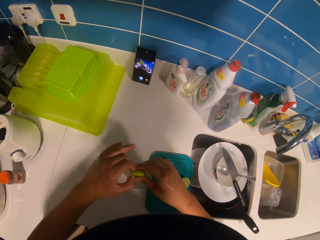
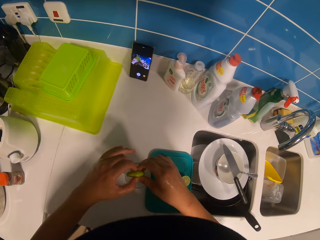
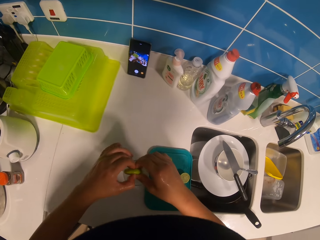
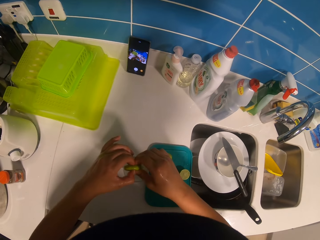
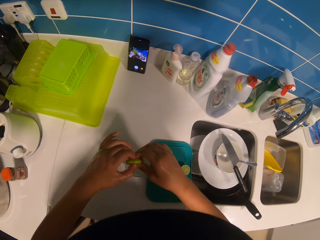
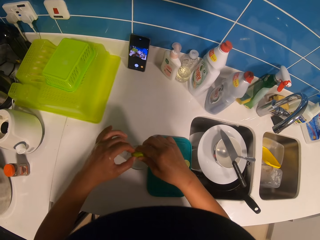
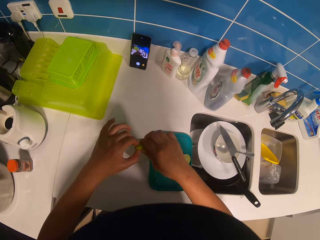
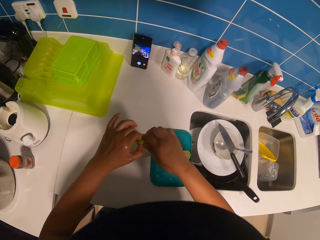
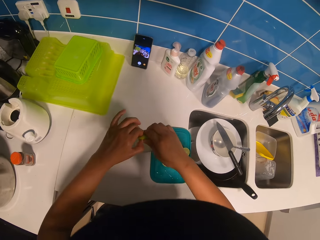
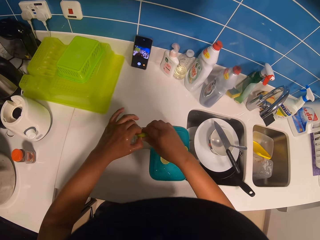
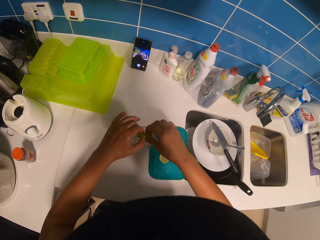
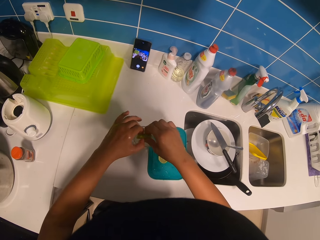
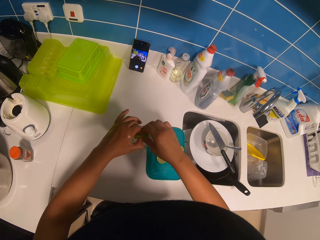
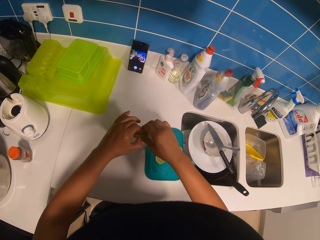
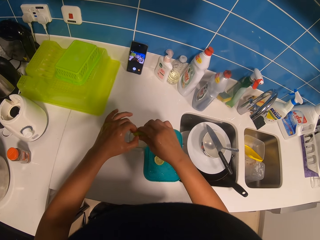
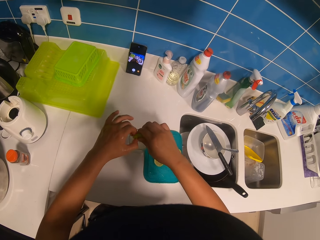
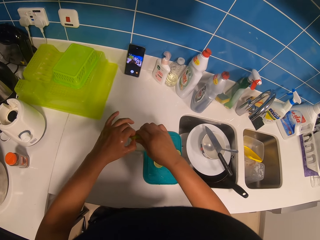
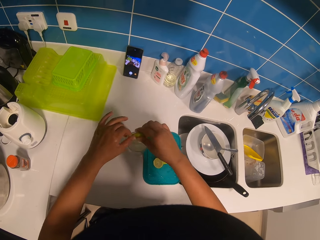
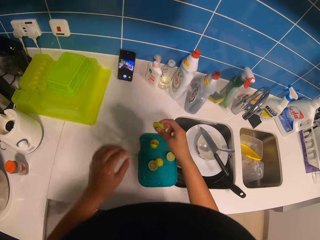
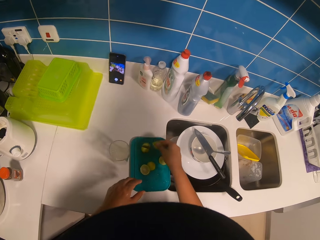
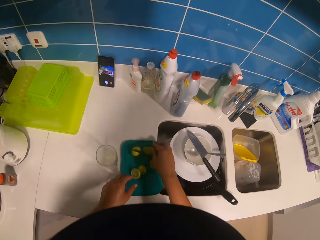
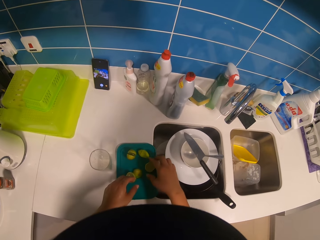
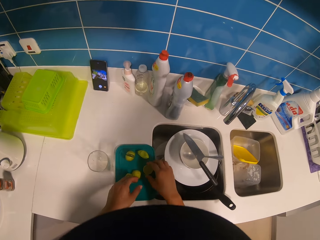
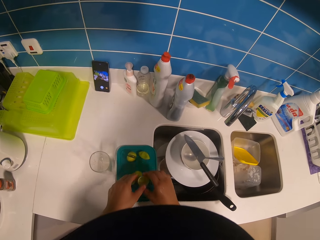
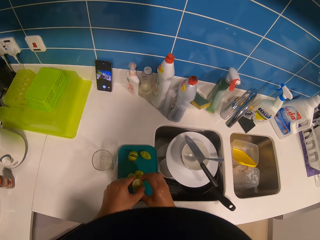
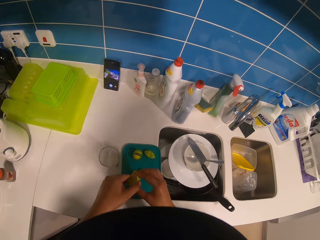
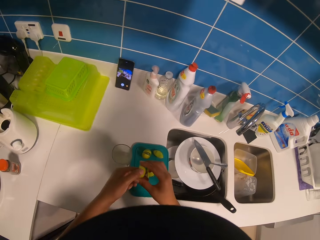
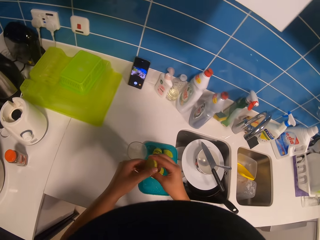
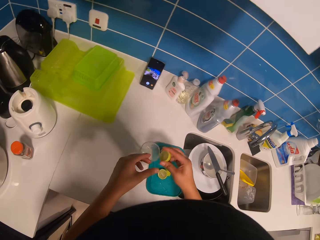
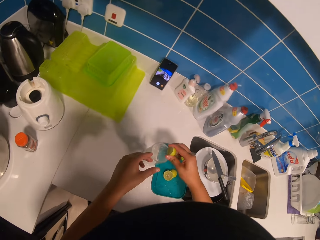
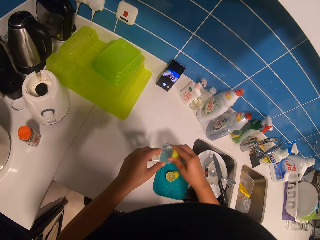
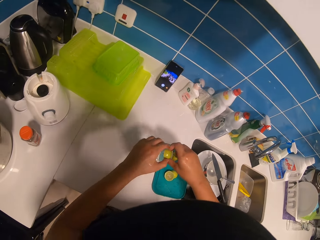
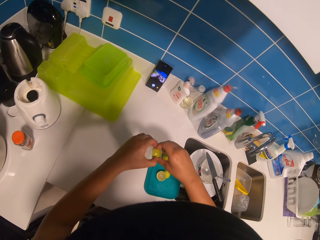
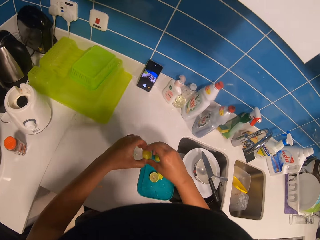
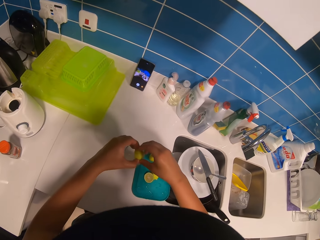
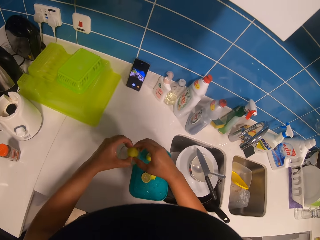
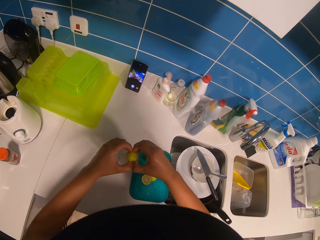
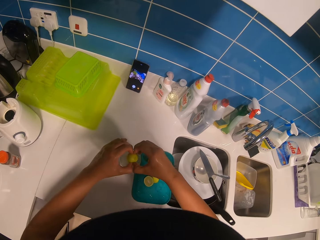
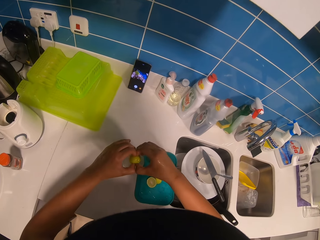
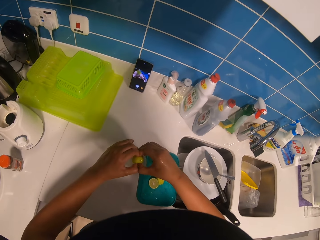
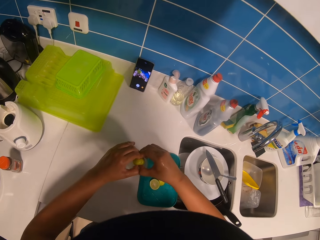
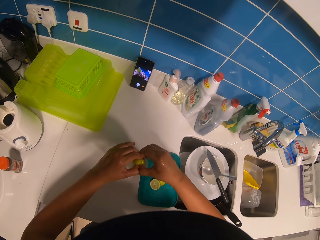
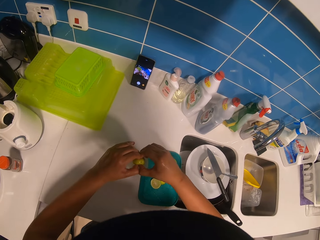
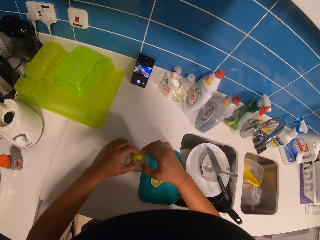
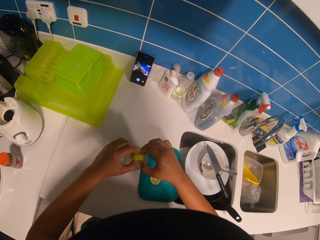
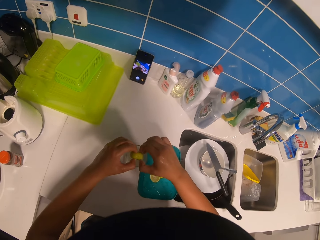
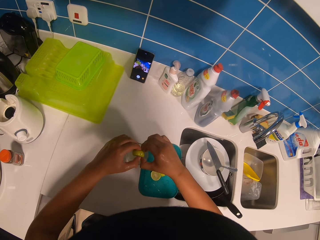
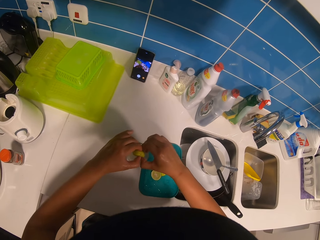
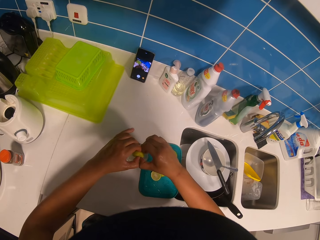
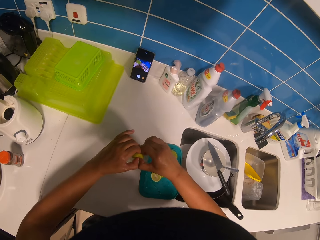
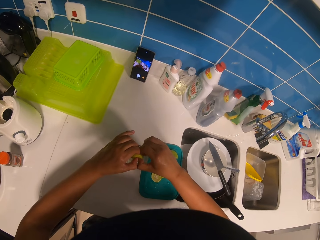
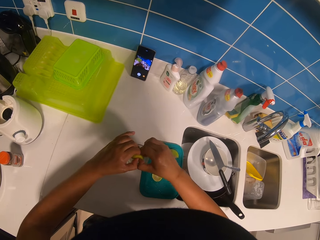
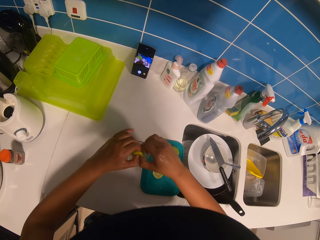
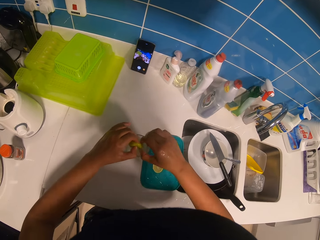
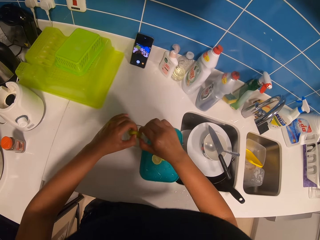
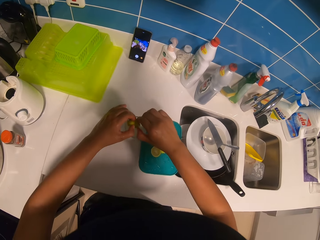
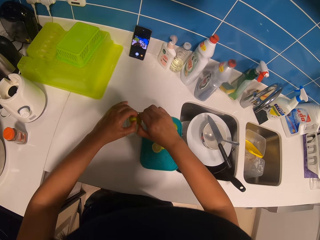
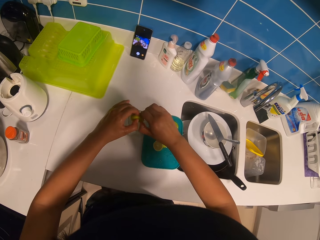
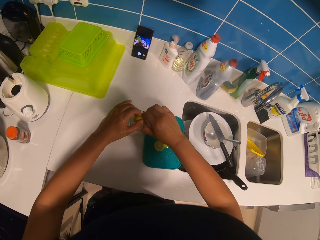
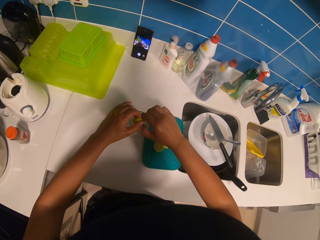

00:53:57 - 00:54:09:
The camera wearer drops the lemon peel on the chopping board. They pick up the sliced lemon with the right hand. They hold the lemon with both hands. They squeeze the lemon with both hands in the glass.

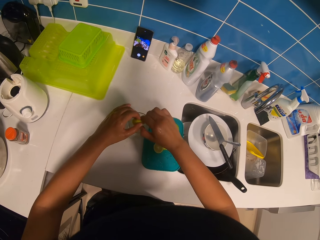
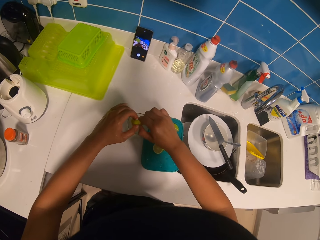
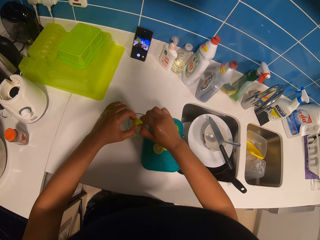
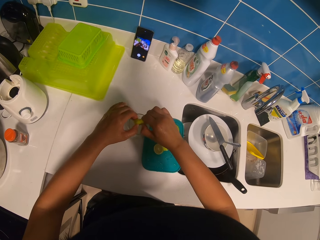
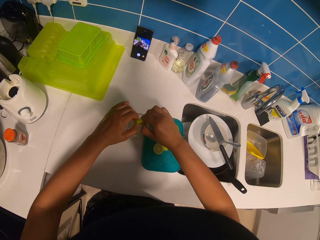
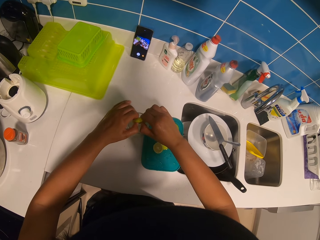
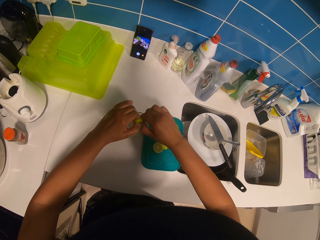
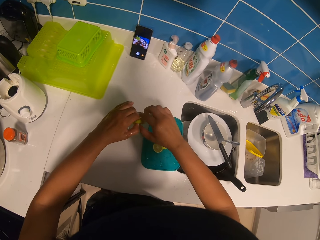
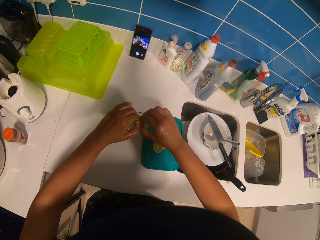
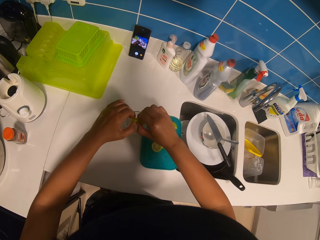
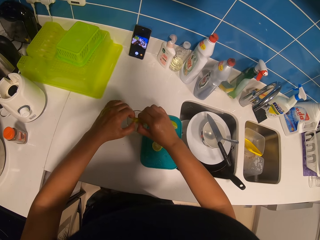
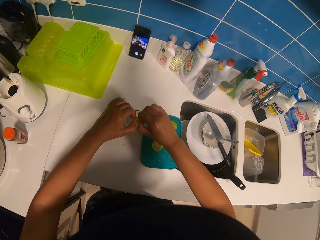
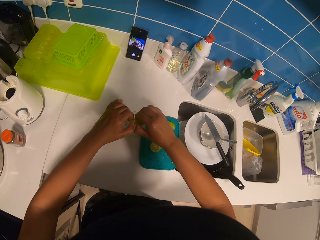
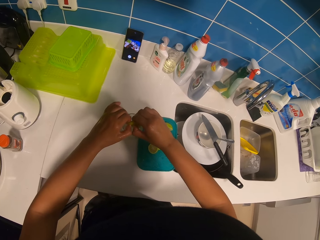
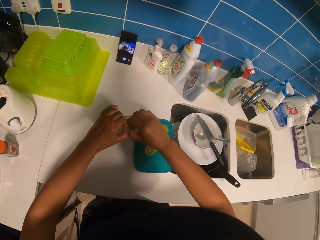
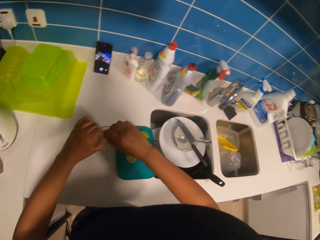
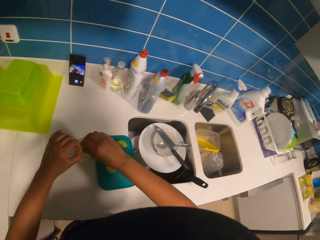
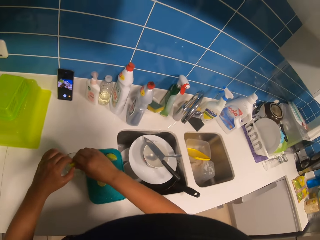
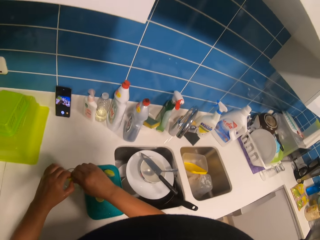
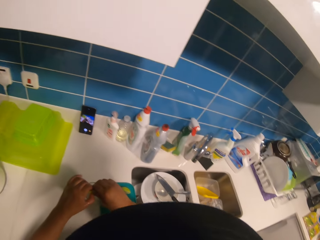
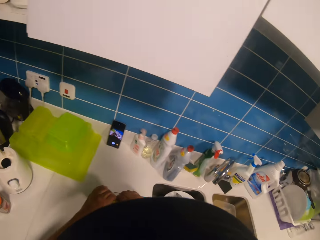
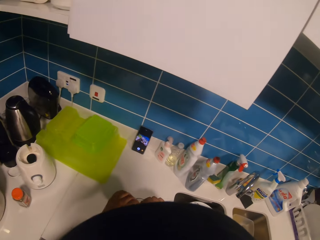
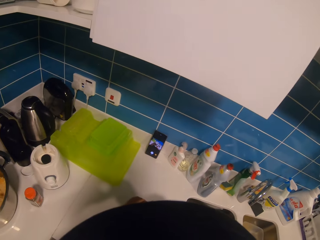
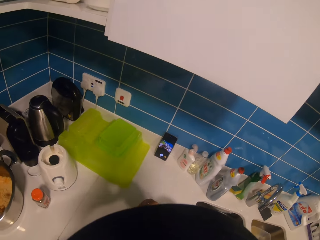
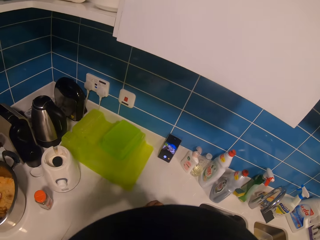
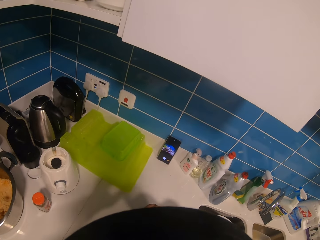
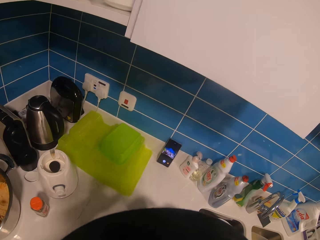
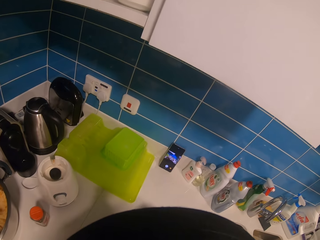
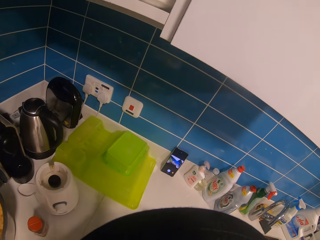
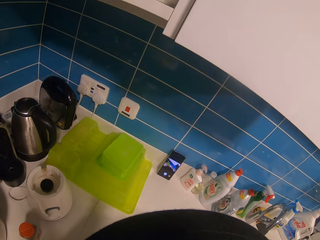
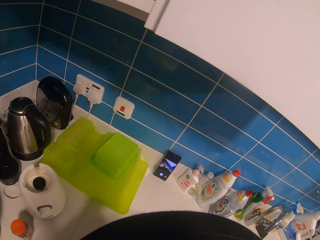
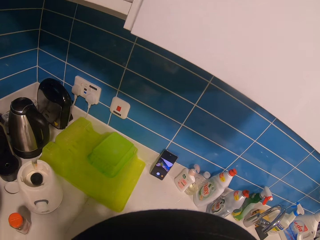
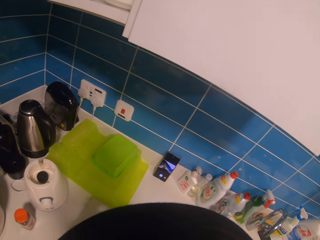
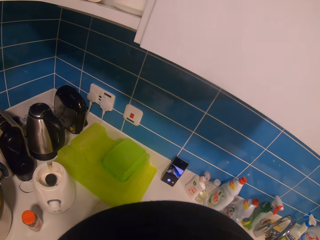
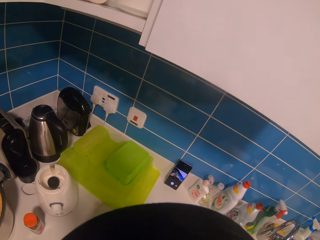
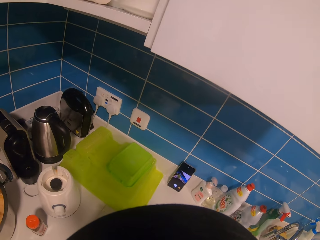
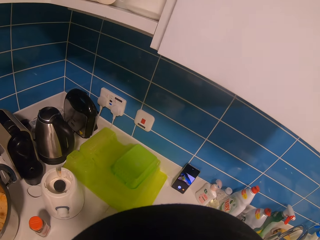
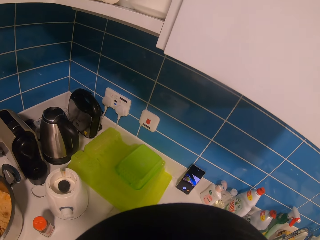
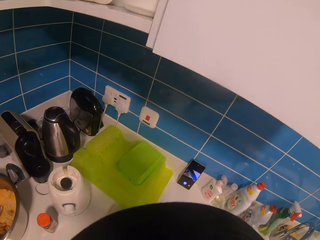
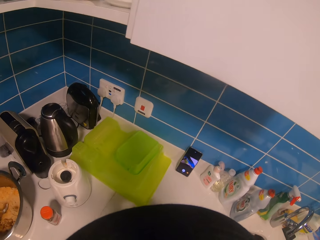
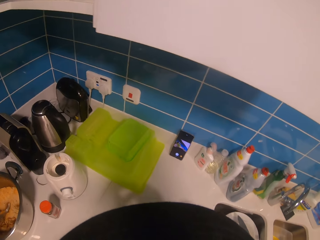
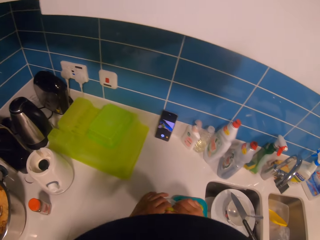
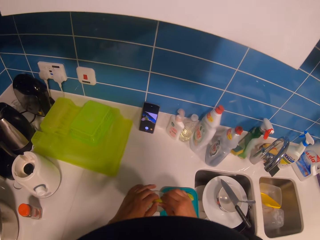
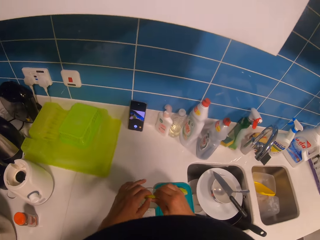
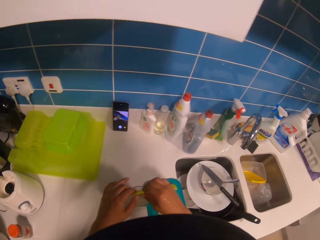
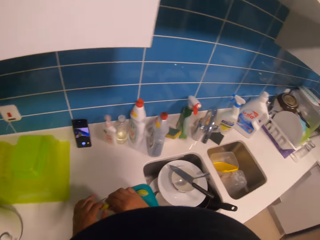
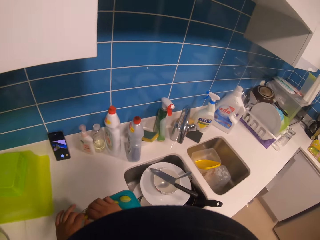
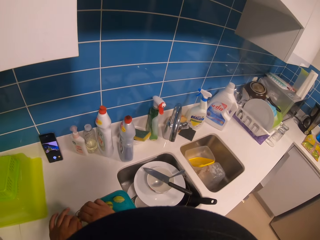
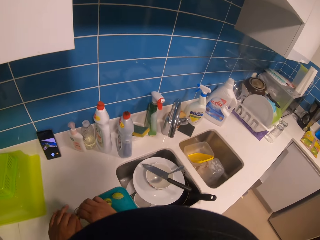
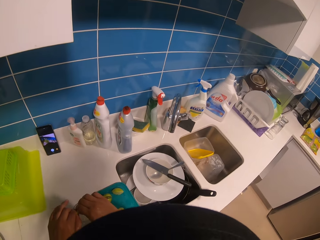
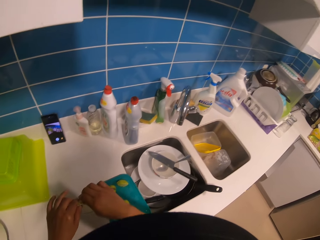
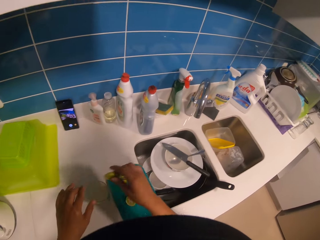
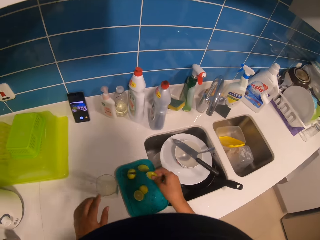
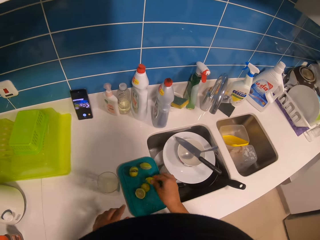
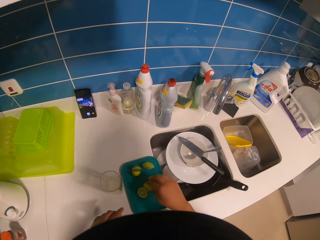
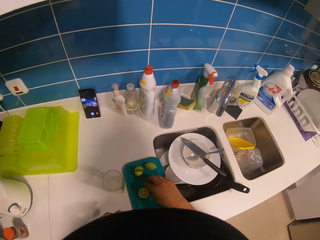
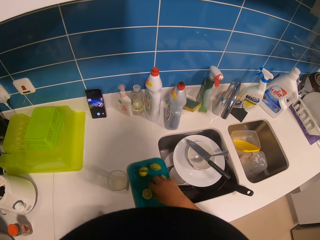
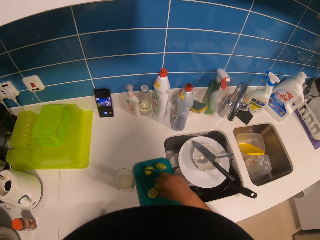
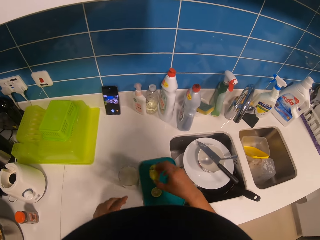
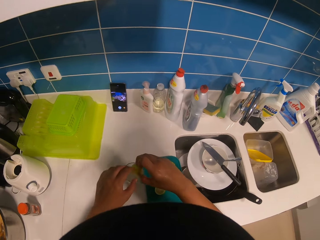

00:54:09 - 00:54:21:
The camera wearer stares at the mobile phone. They squeeze the sliced lemon with both hands. They drop the lemon peel on the chopping board. They pick up the sliced lemon from a lid with the right hand.
